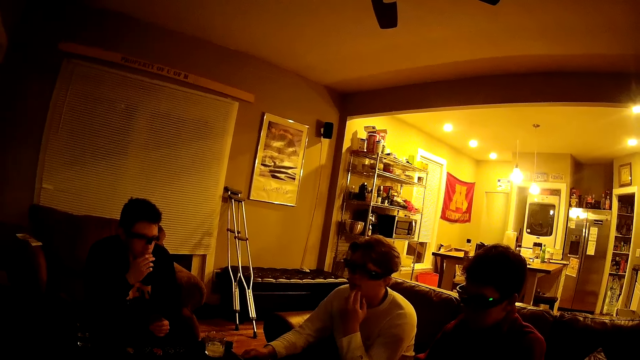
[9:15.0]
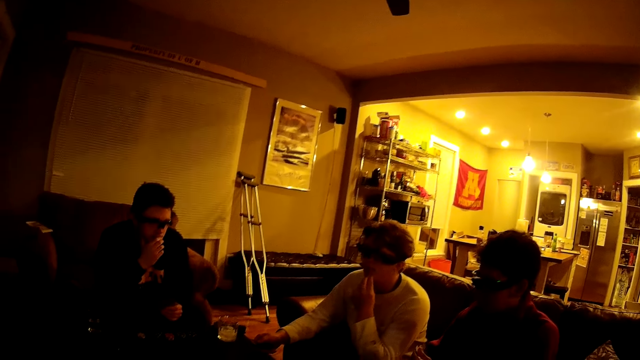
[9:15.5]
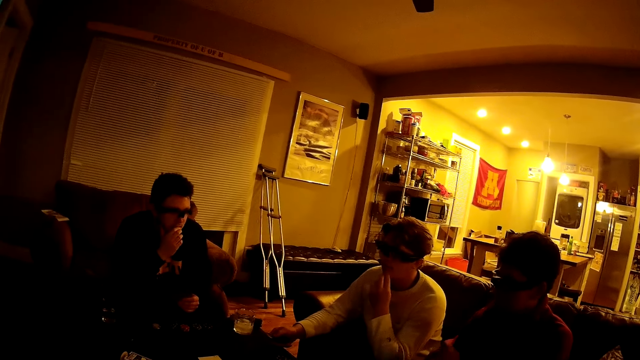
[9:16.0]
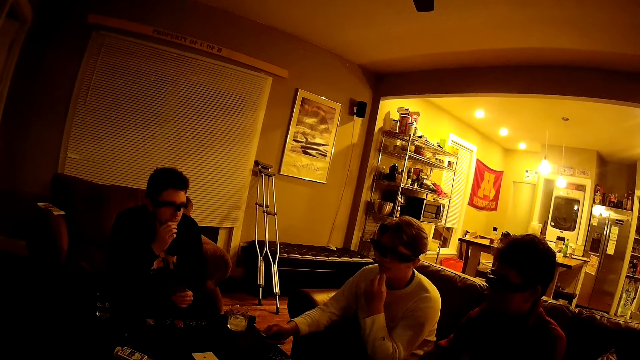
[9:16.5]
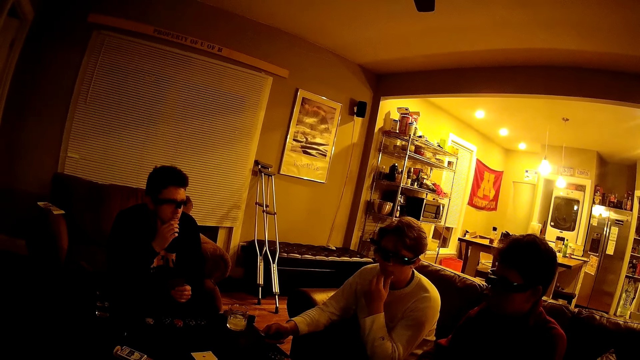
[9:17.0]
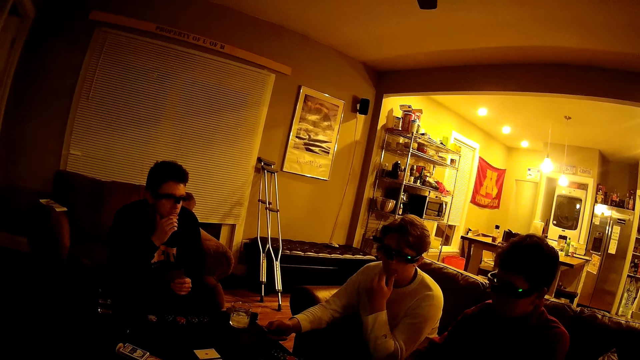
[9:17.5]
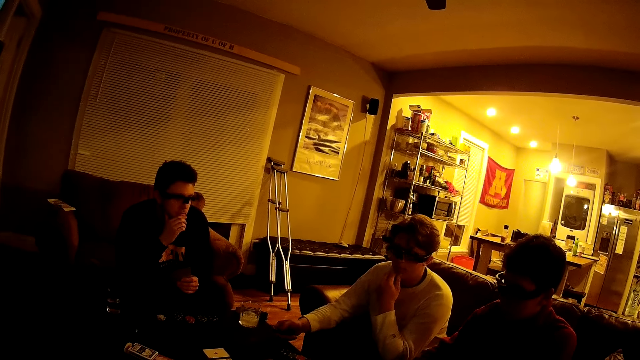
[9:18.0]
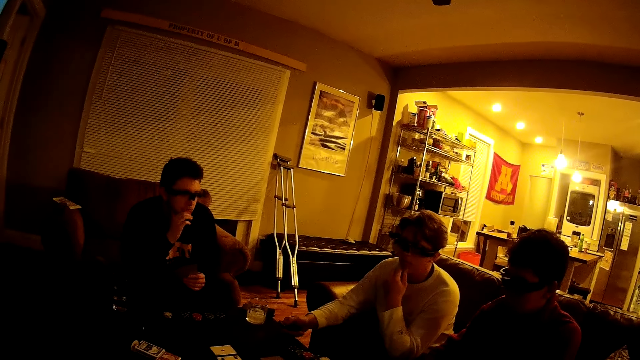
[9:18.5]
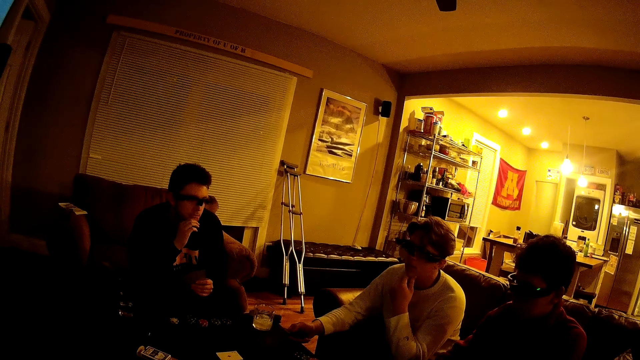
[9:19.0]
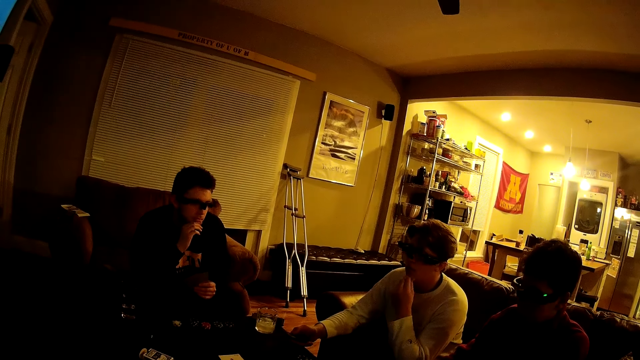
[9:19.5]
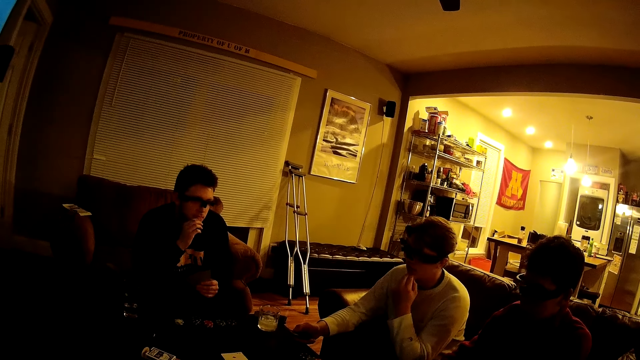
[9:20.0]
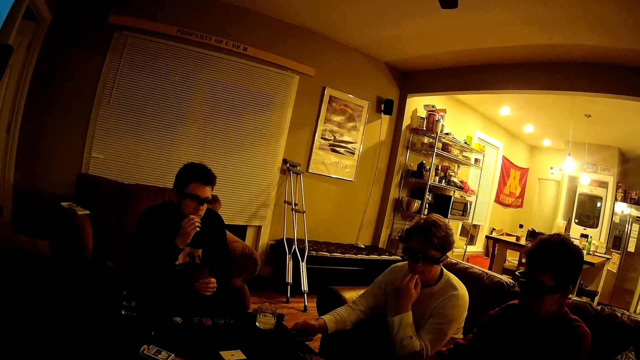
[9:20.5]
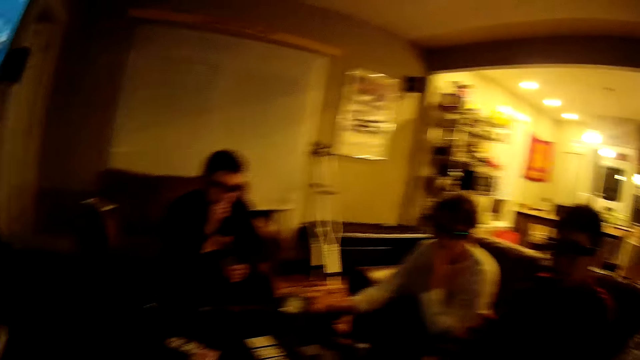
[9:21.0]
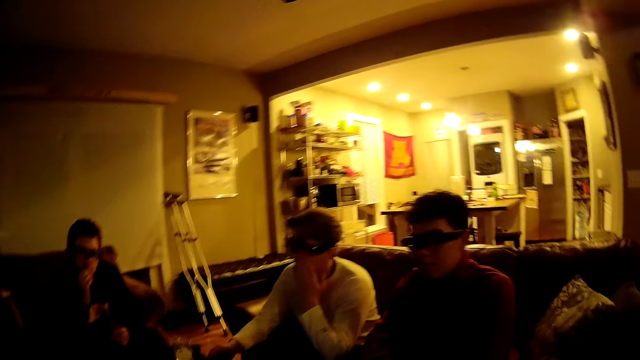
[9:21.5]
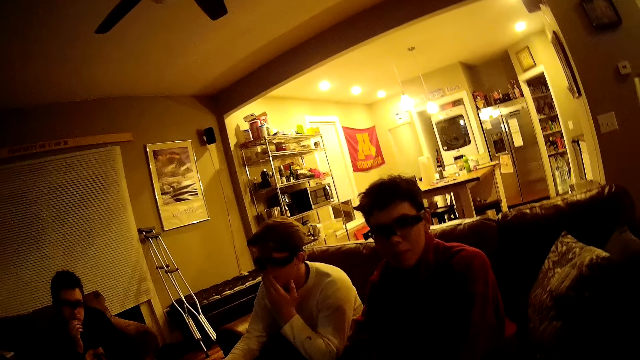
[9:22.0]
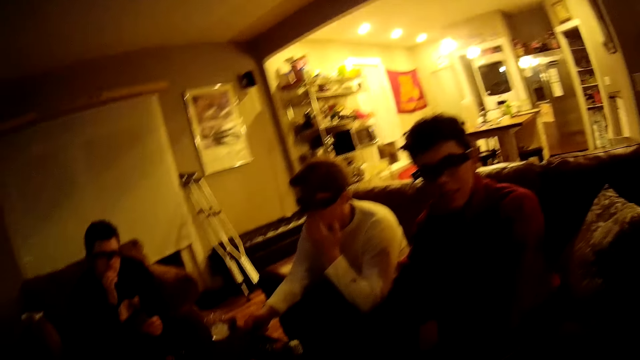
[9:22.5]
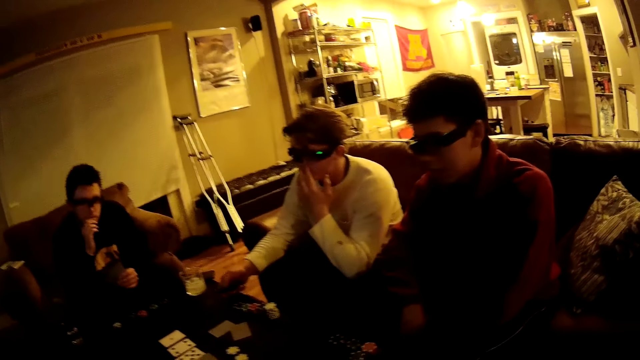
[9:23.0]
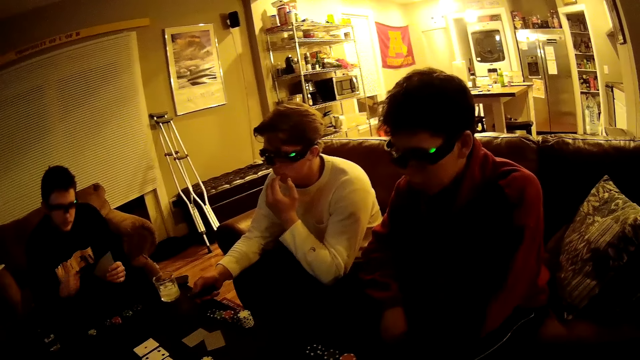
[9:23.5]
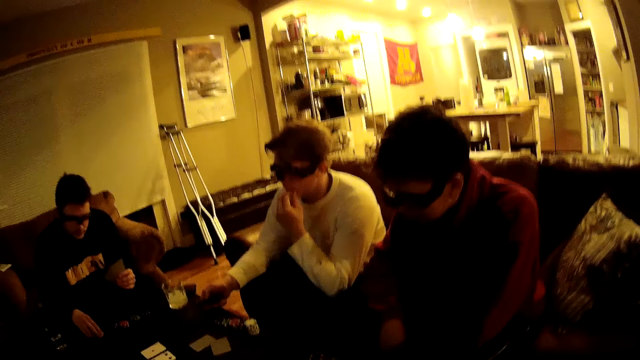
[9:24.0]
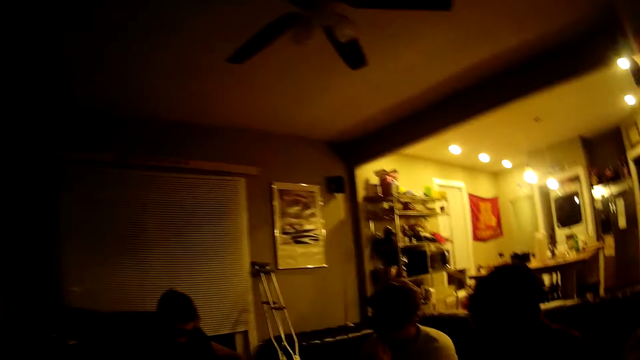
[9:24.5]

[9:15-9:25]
A man talks to the camera wearer.

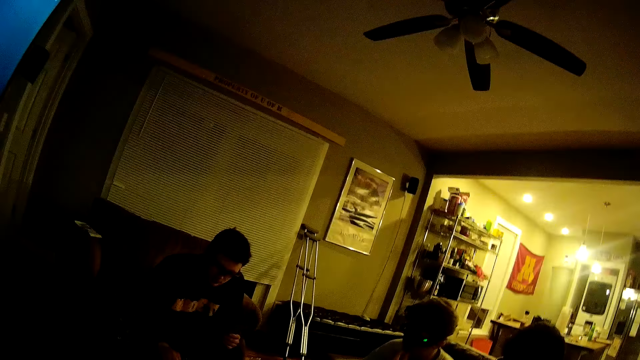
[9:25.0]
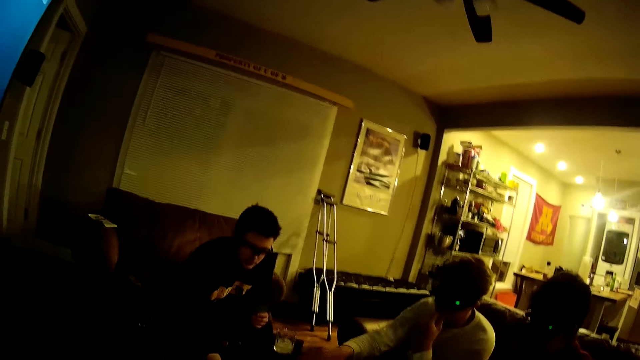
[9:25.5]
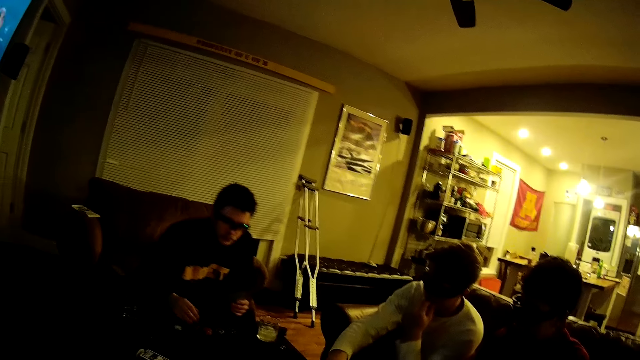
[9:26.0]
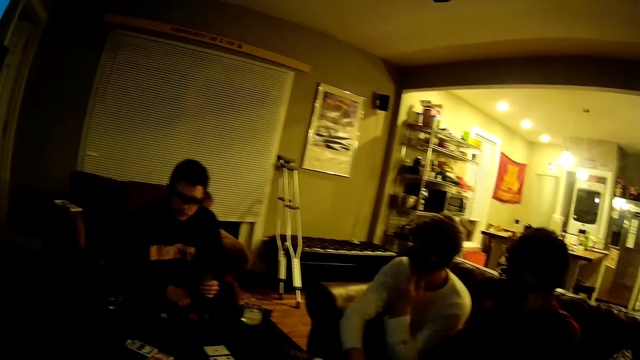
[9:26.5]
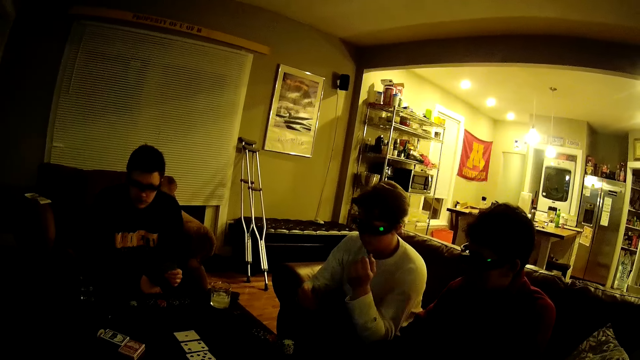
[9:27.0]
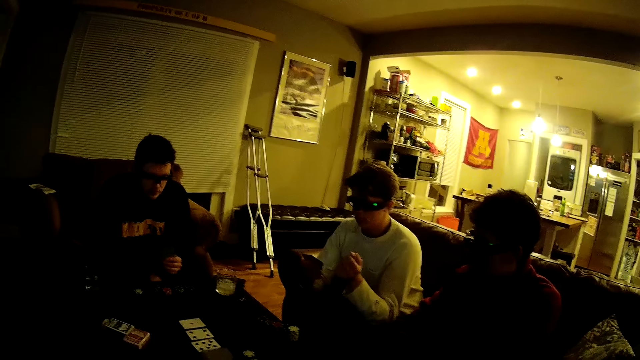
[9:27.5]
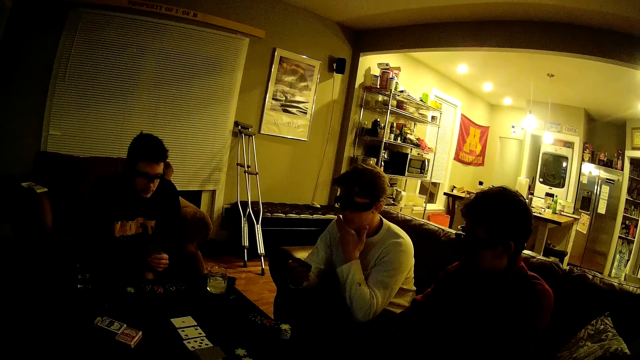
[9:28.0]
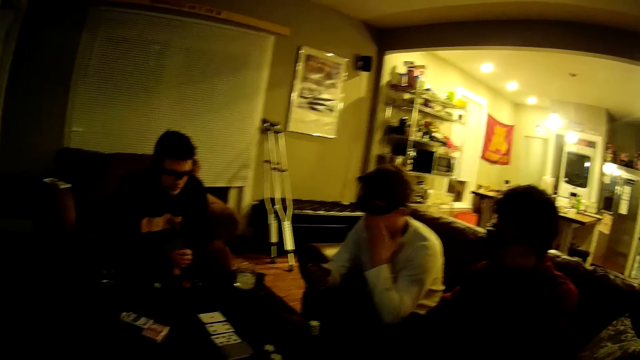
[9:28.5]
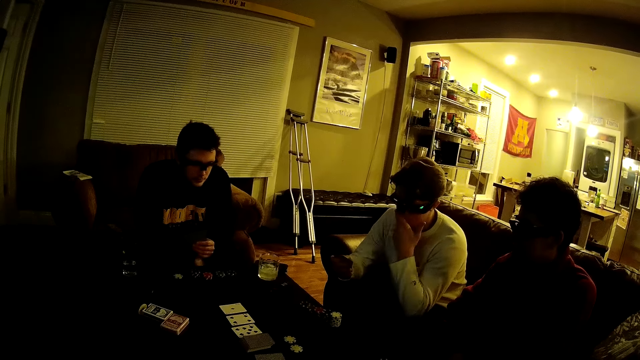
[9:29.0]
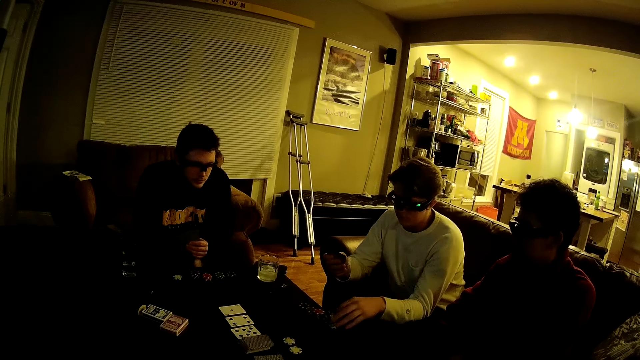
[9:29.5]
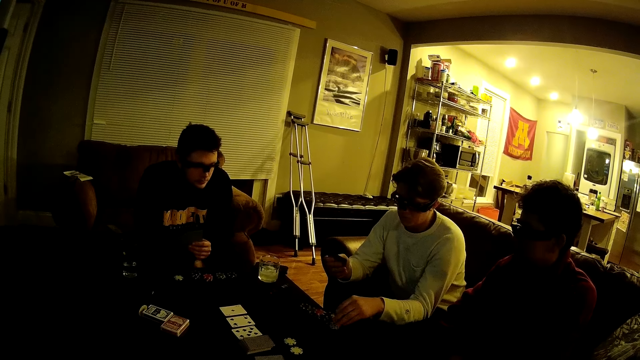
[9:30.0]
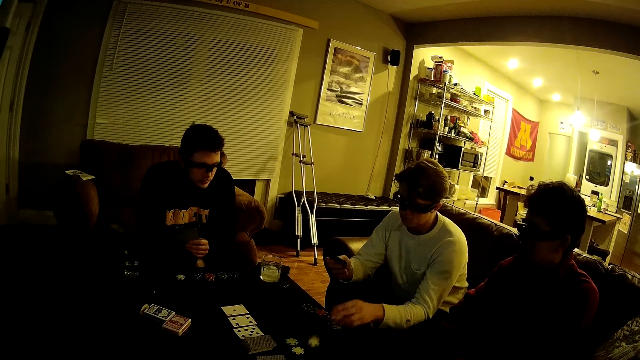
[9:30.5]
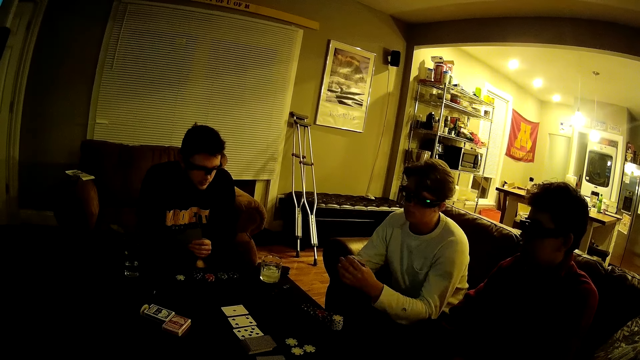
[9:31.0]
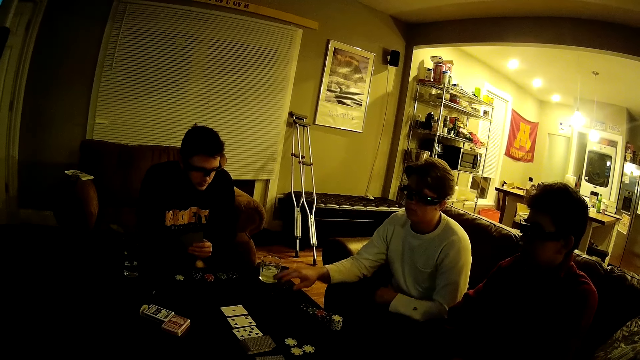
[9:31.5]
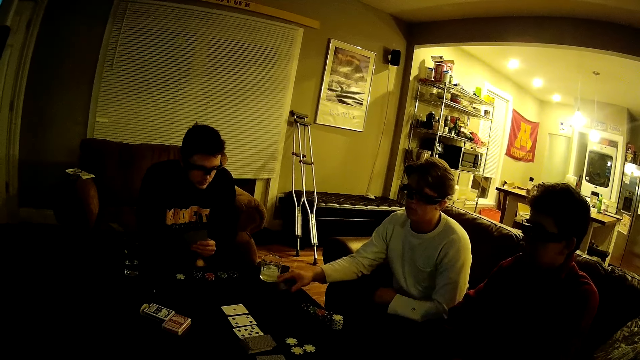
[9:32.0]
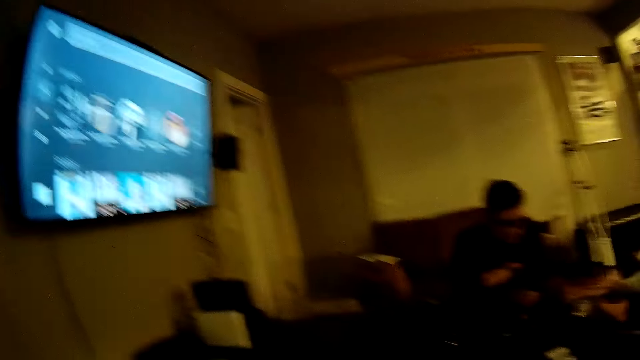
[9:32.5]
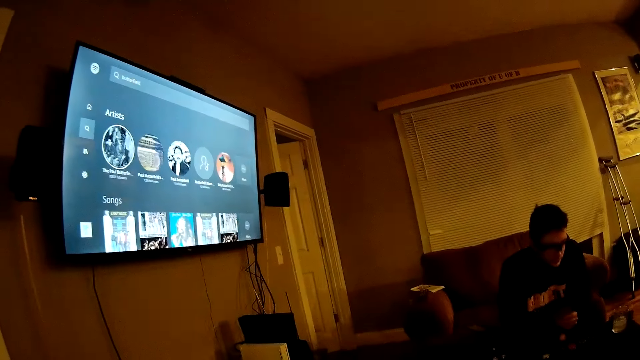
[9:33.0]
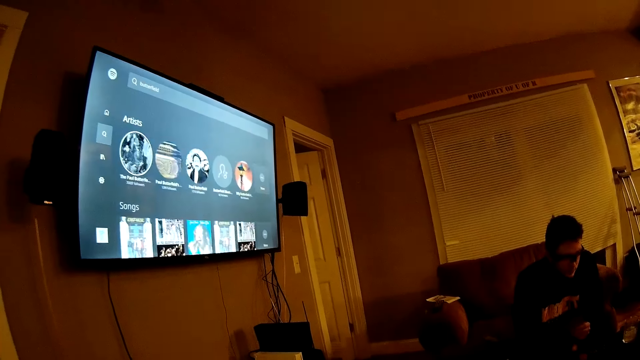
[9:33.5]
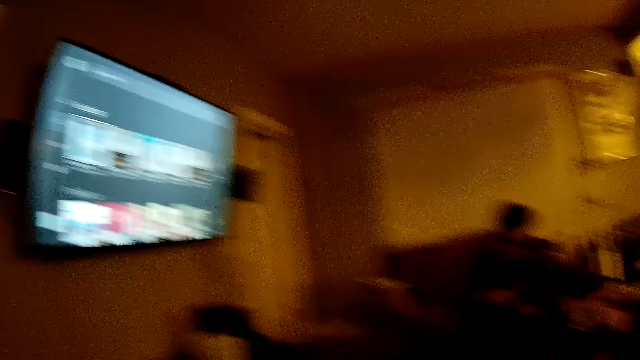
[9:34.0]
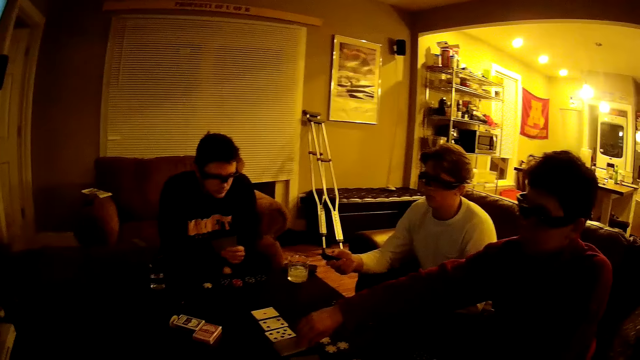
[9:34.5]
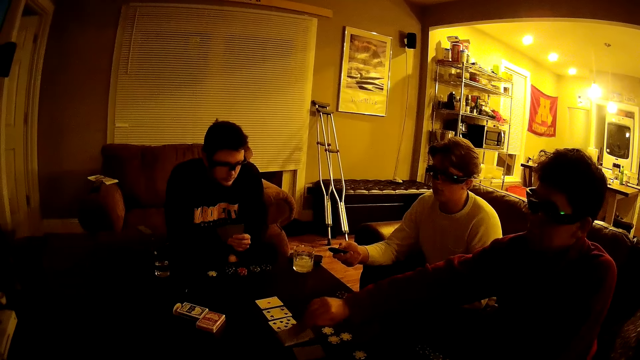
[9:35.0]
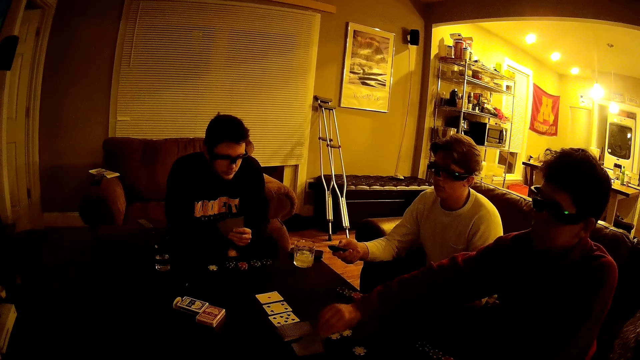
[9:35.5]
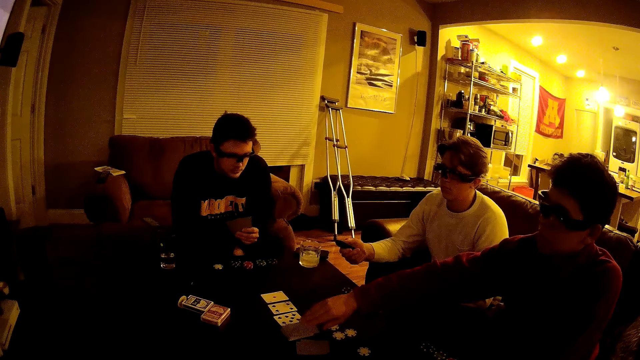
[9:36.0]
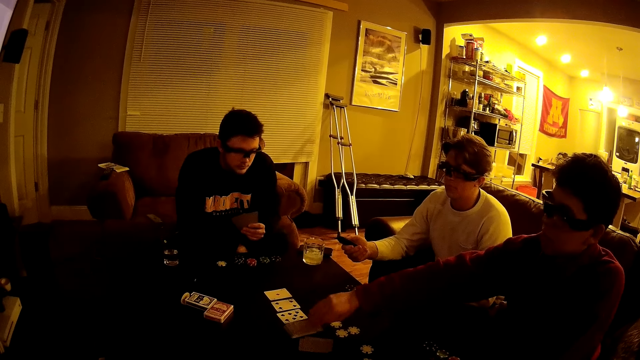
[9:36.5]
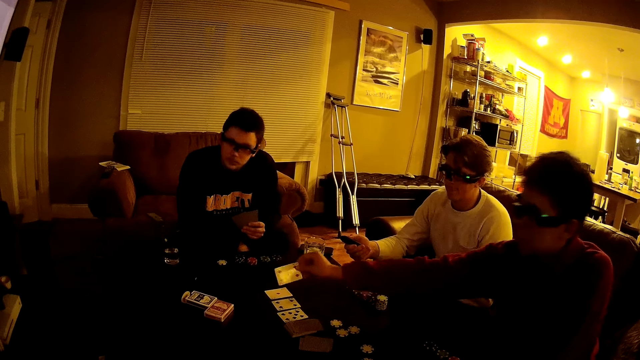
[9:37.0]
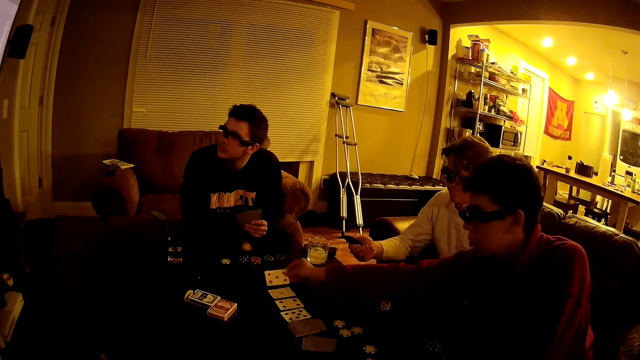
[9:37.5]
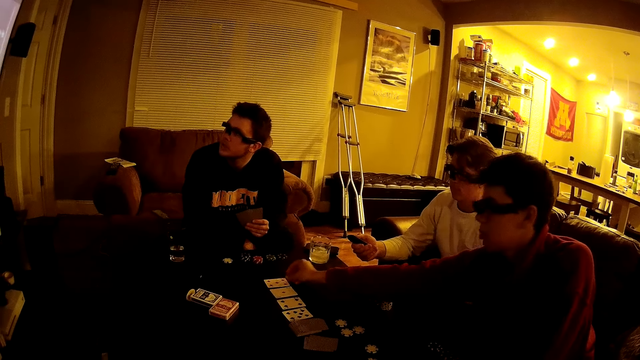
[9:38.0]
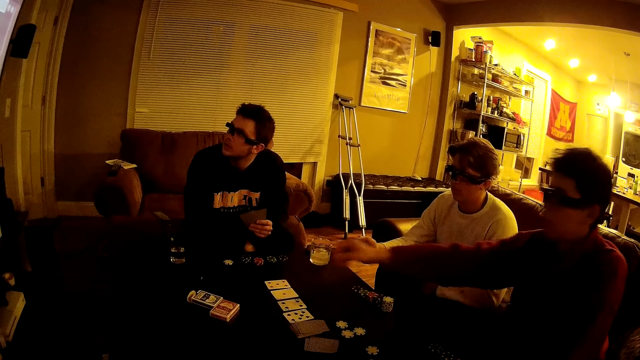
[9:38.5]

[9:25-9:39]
A man pushes the dat forward. The man drops a token on a table with his right hand. Another man picks the cards. The second man holds cards with his right hand. The second man drops a token on the table with his left hand. The second man throws the dat. The second man takes a remote from the table with his right hand. The camera wearer stares at the television. A third man arranges cards on the table with his right hand. The third man plays the card. The second man operates the remote with his right hand. The third man drops a card on the table with his right hand.
